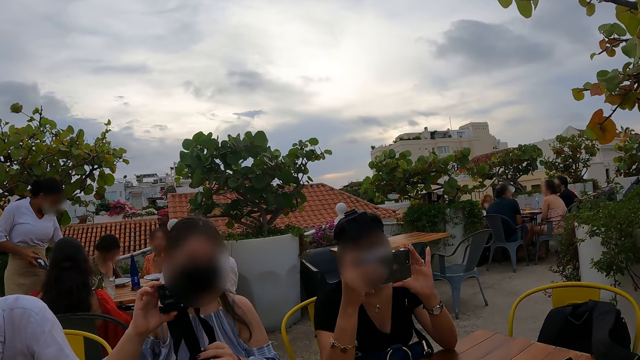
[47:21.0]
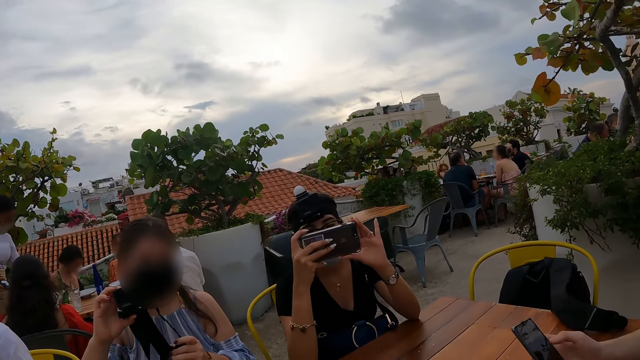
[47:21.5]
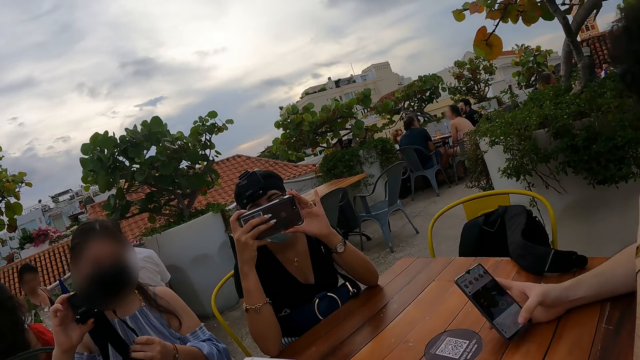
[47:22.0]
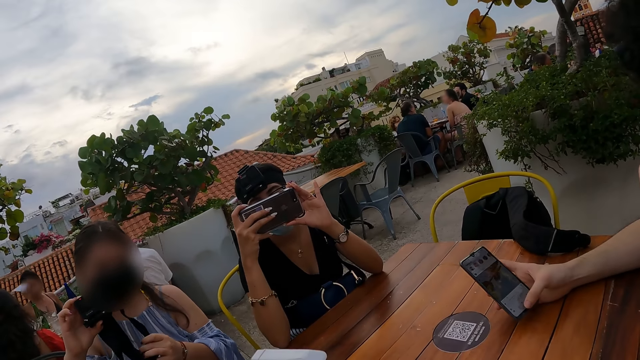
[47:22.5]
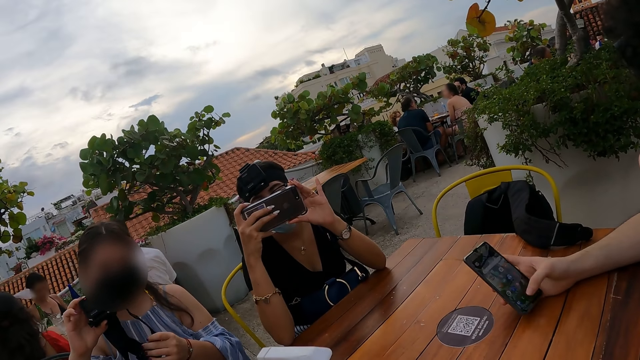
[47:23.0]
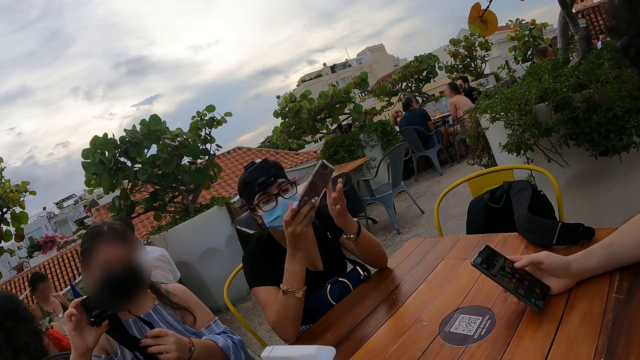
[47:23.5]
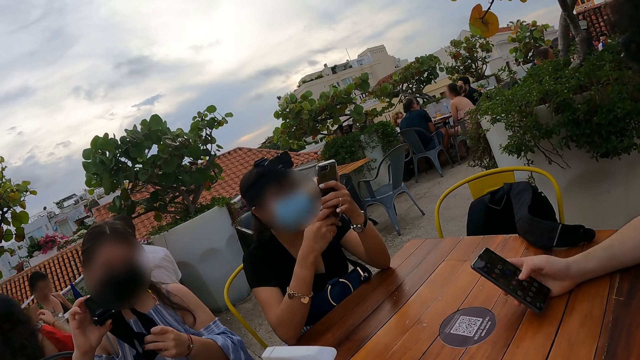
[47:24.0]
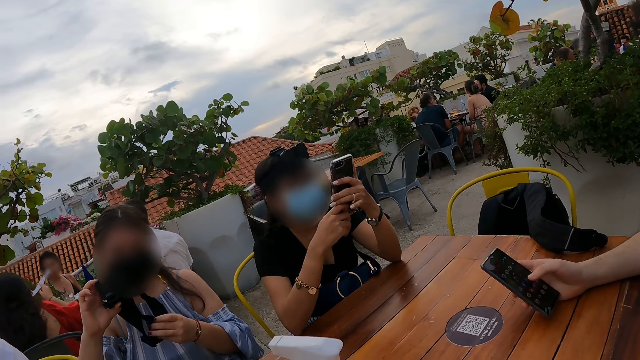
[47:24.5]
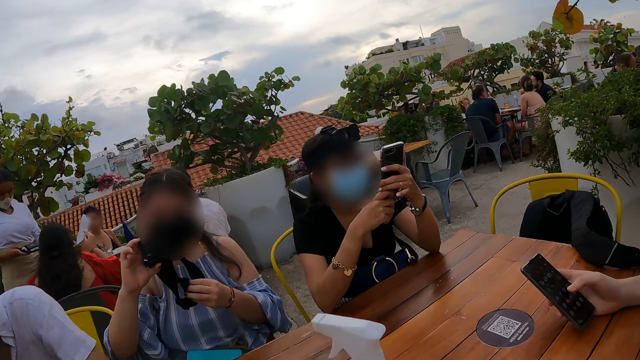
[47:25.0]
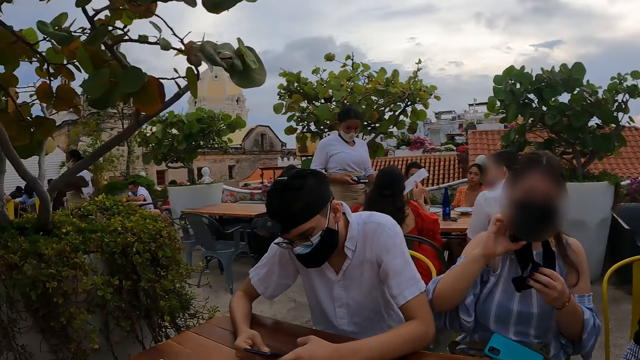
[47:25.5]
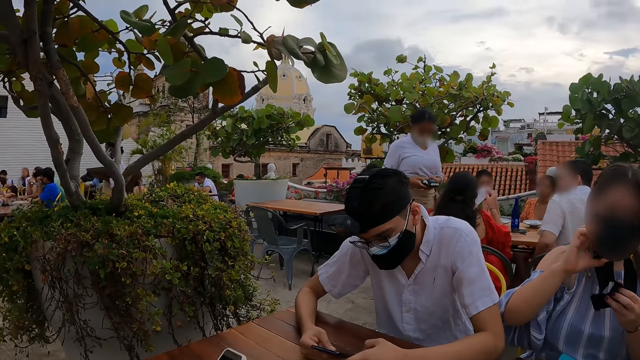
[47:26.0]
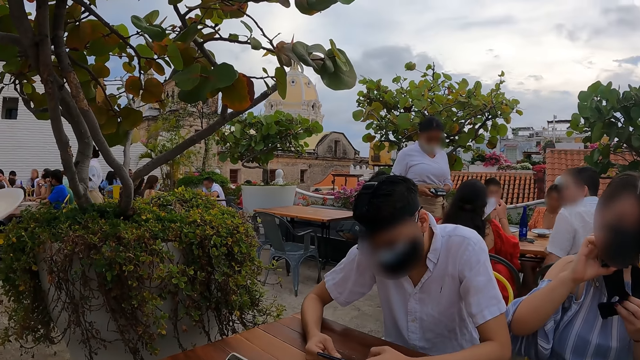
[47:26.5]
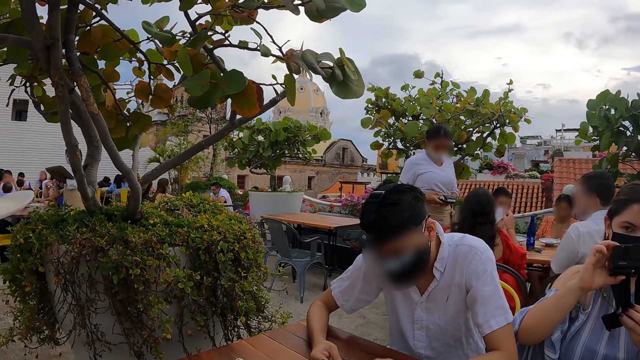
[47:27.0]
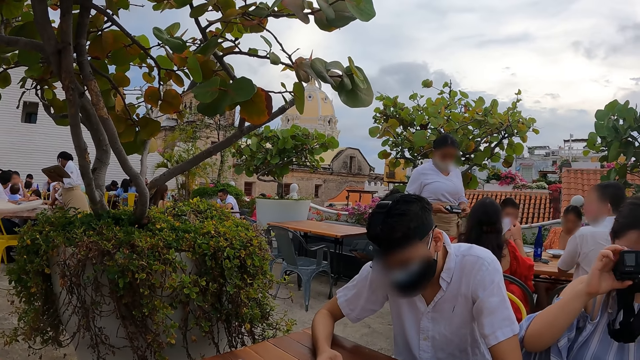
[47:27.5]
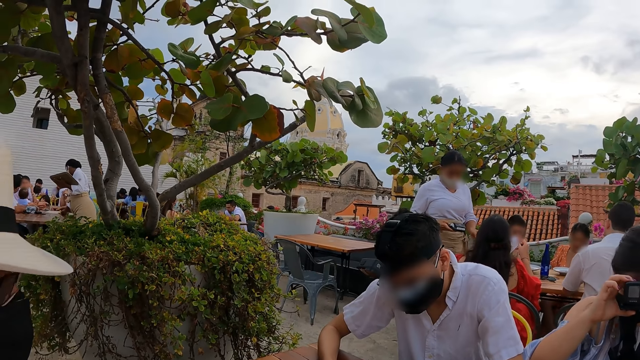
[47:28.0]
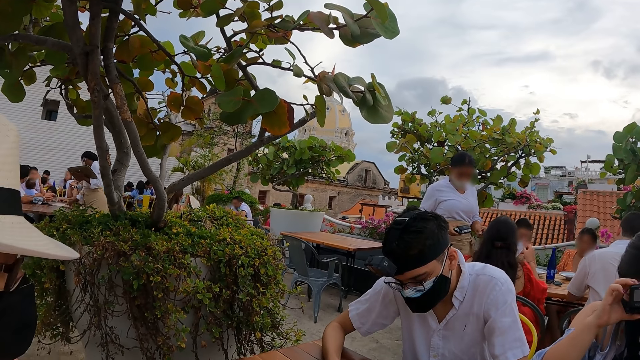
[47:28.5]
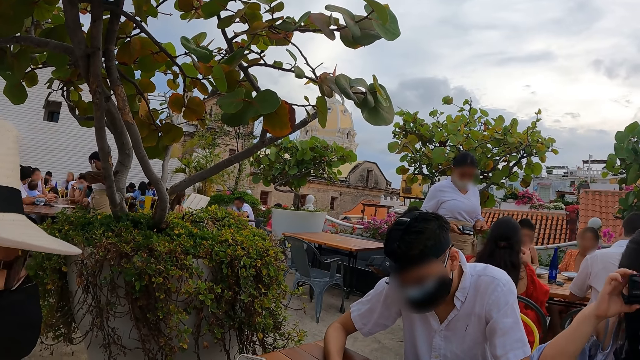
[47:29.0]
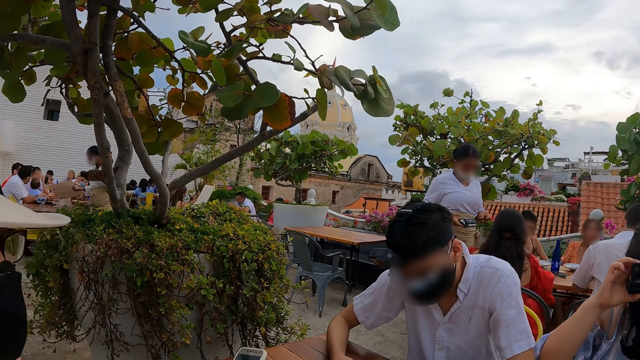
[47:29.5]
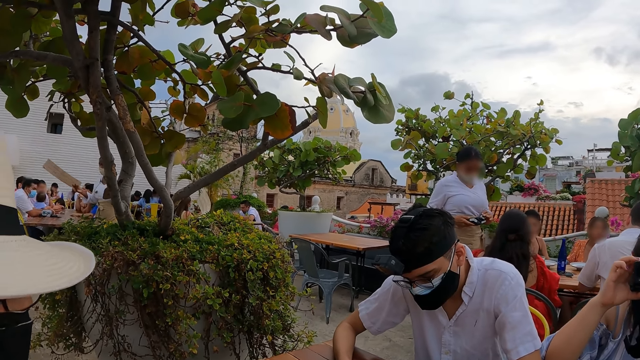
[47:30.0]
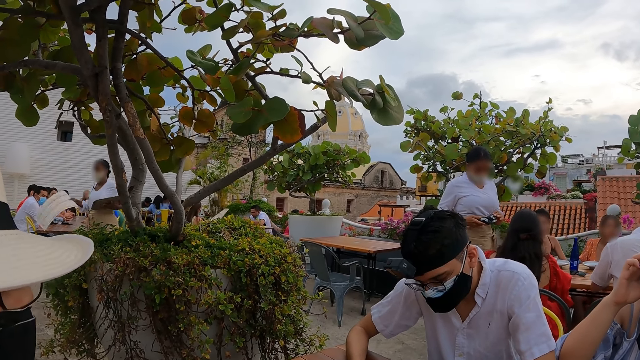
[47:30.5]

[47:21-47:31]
A person takes a picture with her phone. The camera wearer looks around.

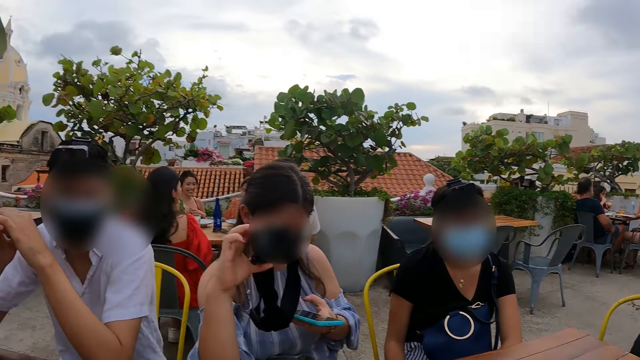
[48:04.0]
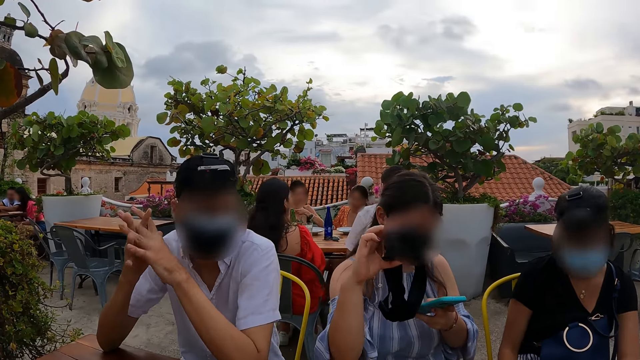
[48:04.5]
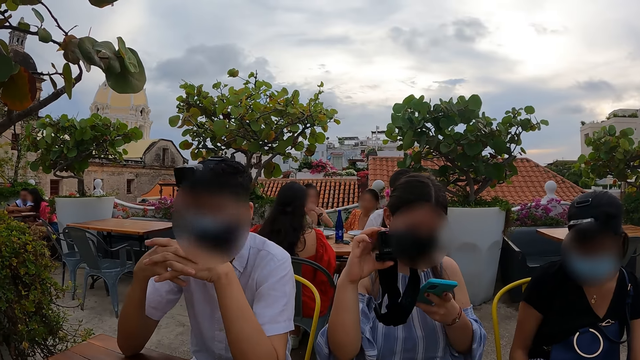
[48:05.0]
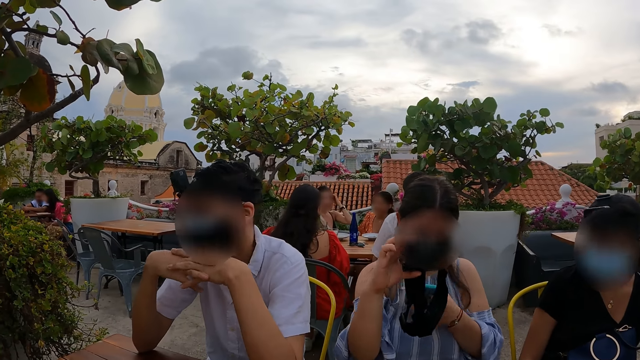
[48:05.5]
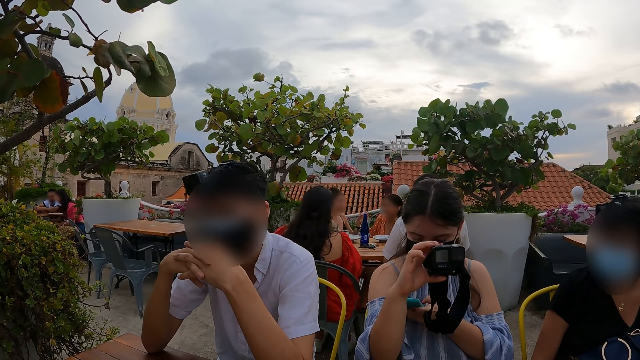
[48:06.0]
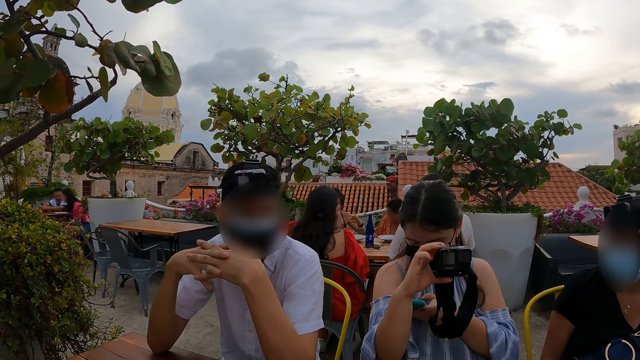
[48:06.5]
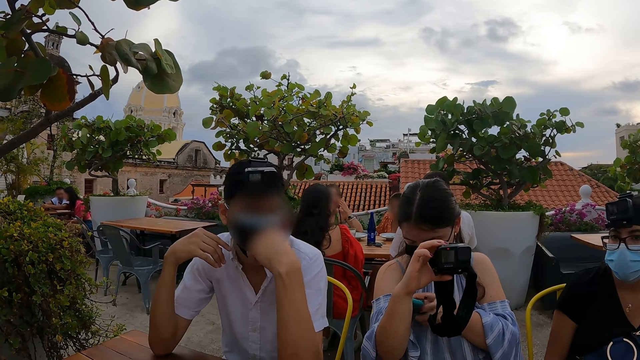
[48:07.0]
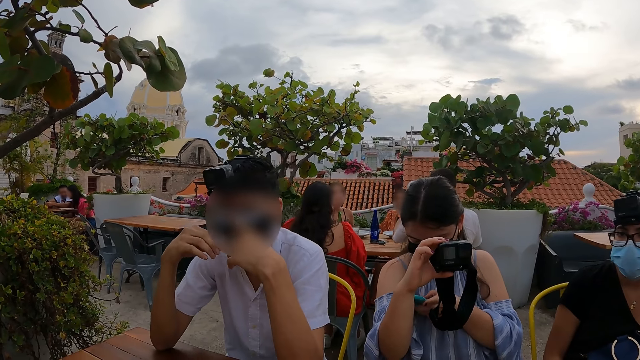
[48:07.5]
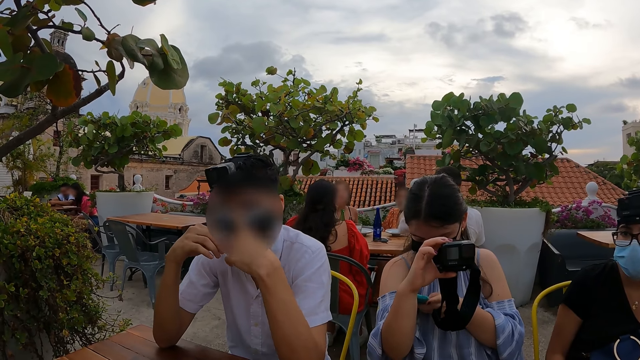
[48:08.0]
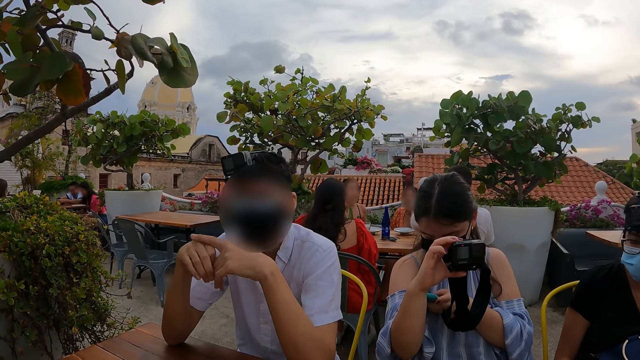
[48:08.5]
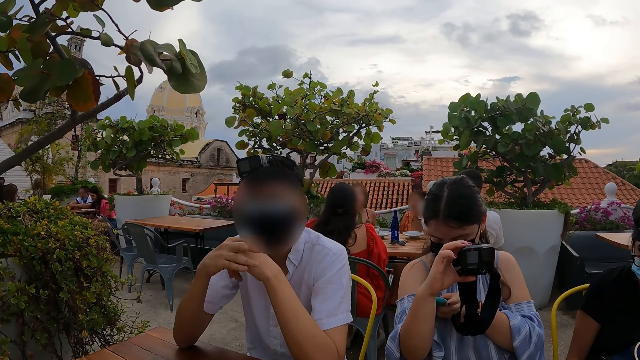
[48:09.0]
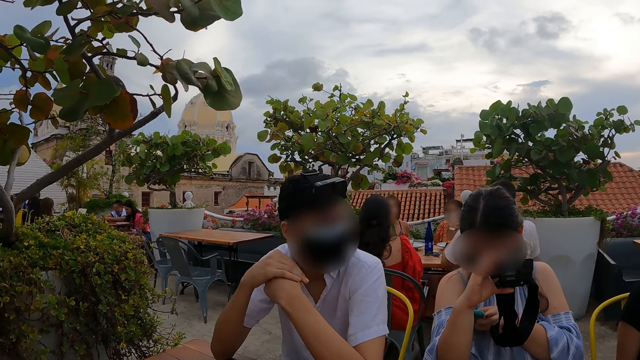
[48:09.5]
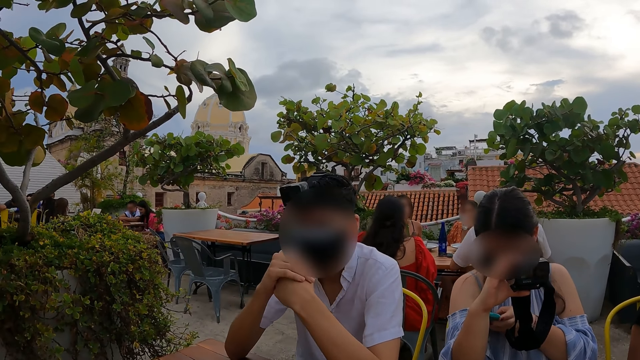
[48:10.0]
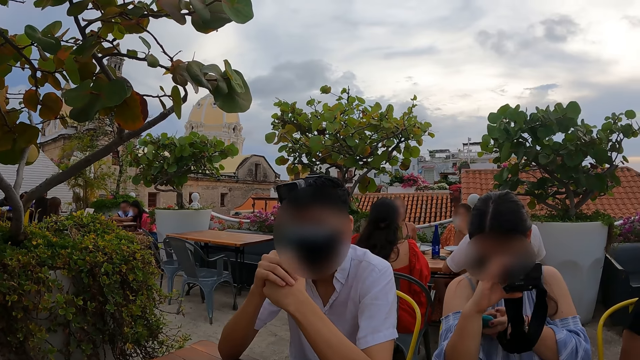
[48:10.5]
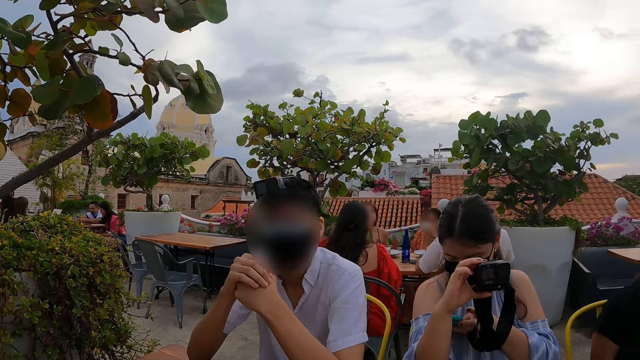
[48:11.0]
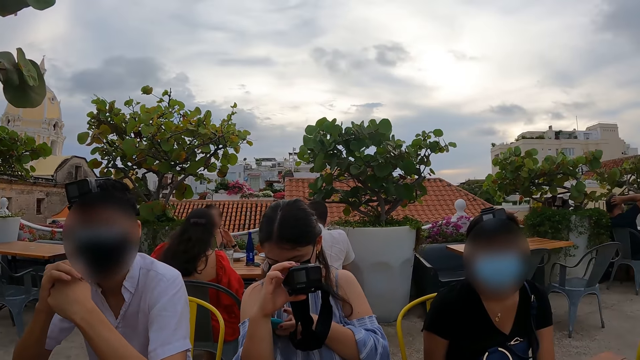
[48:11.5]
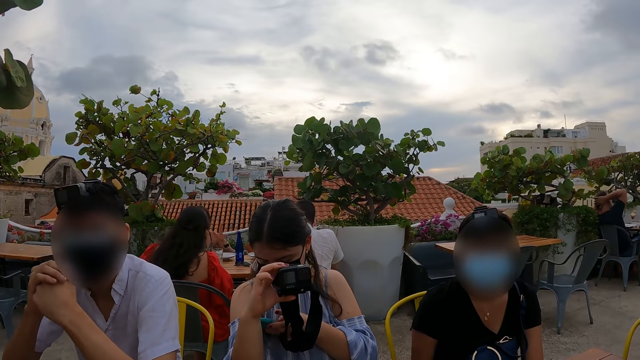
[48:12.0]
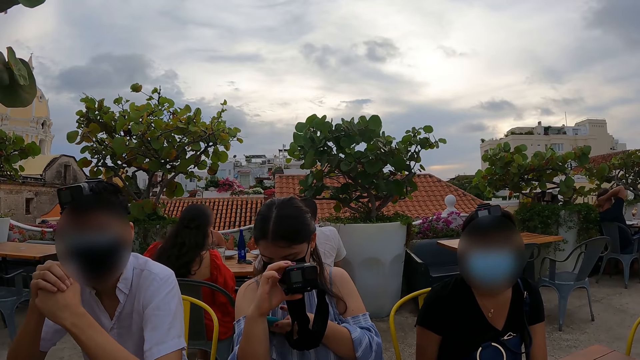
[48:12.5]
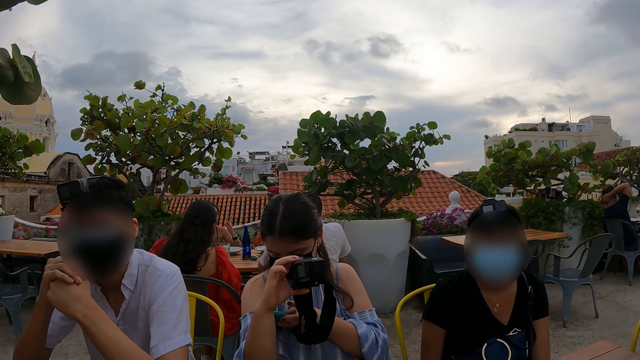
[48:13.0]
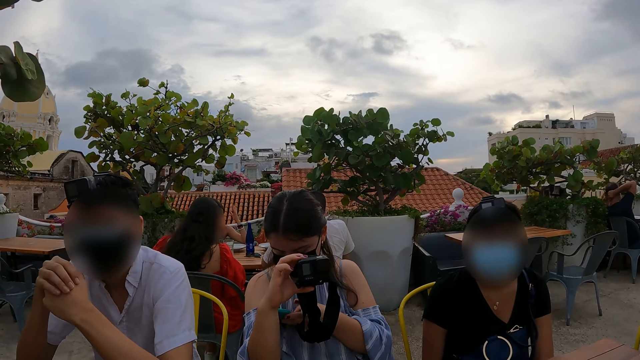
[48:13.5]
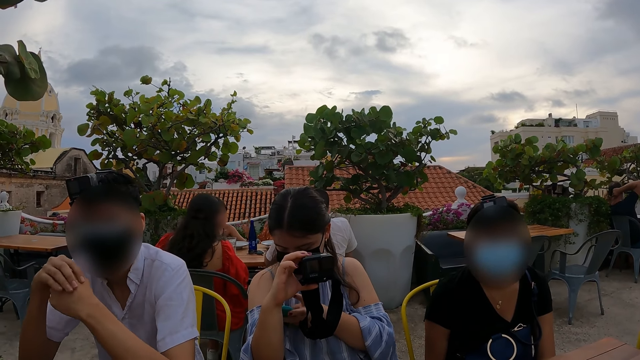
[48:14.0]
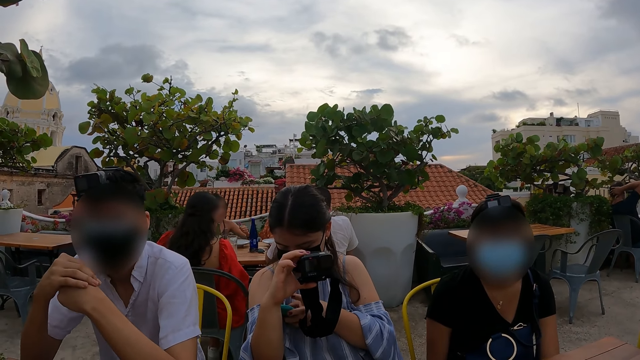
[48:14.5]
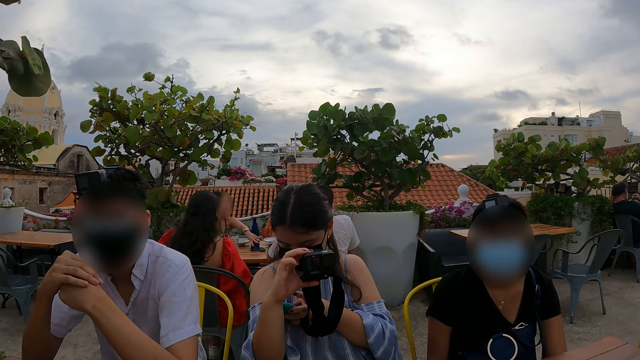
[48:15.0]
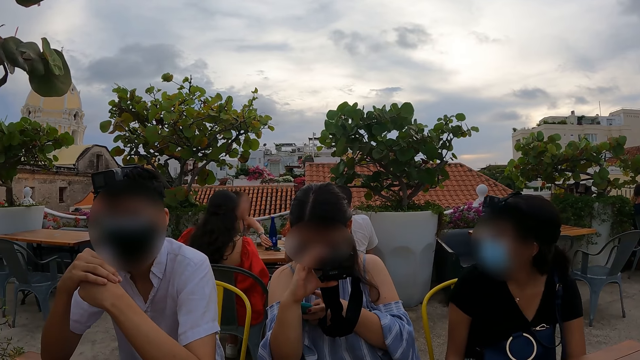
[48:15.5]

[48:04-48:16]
A person converses with the camera wearer.
